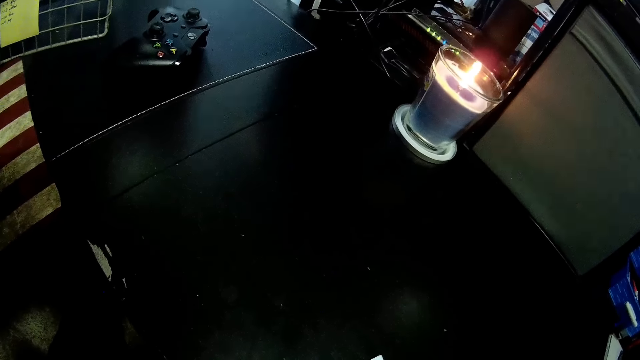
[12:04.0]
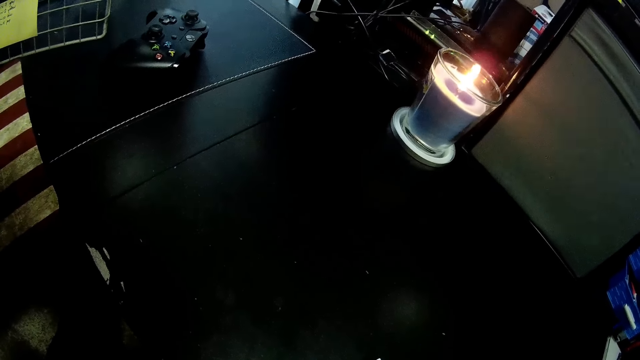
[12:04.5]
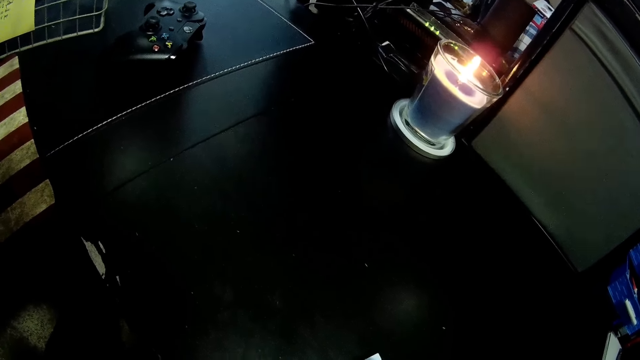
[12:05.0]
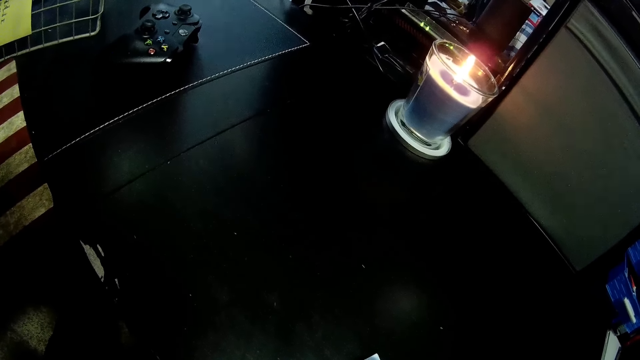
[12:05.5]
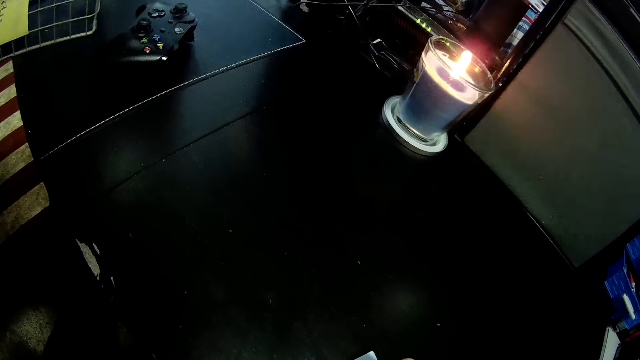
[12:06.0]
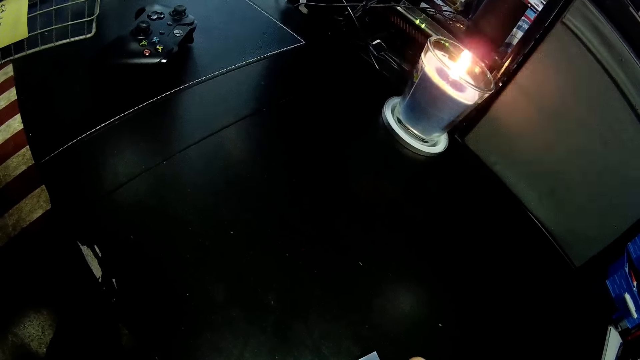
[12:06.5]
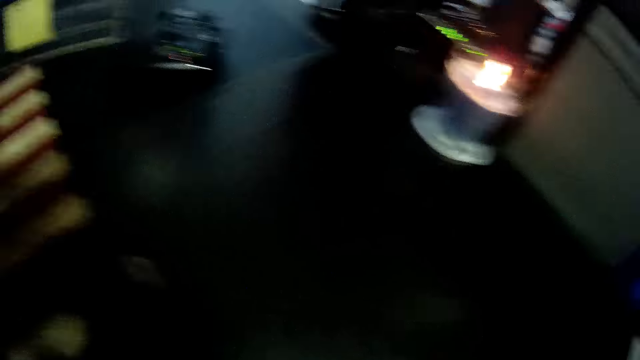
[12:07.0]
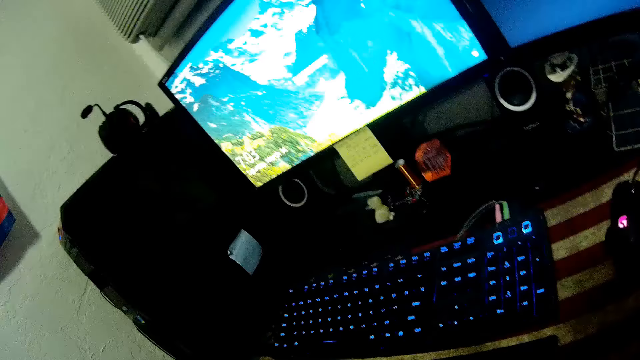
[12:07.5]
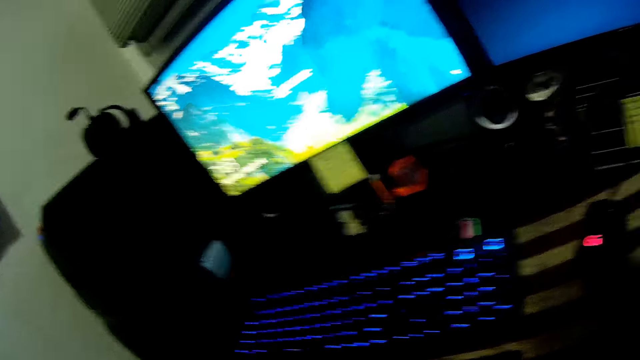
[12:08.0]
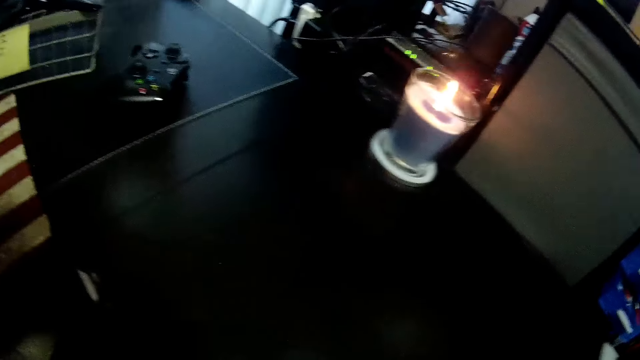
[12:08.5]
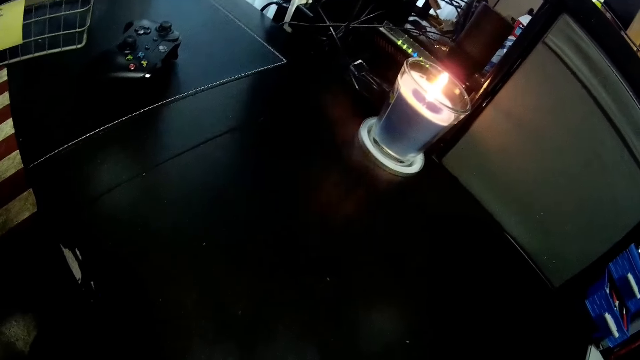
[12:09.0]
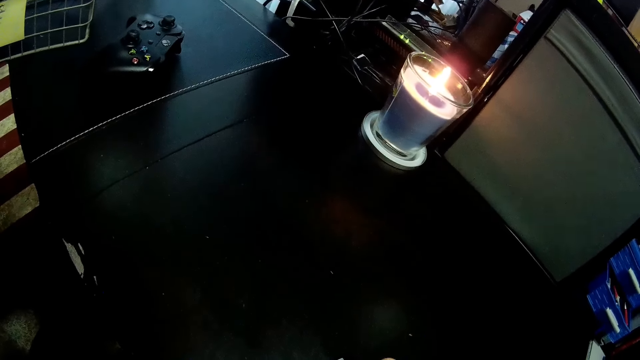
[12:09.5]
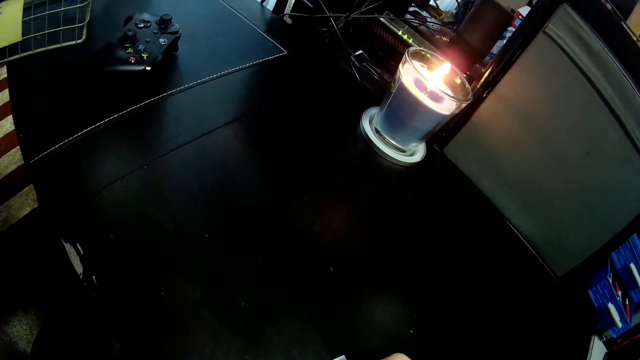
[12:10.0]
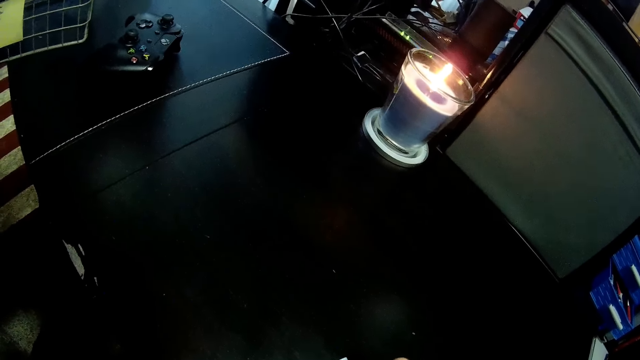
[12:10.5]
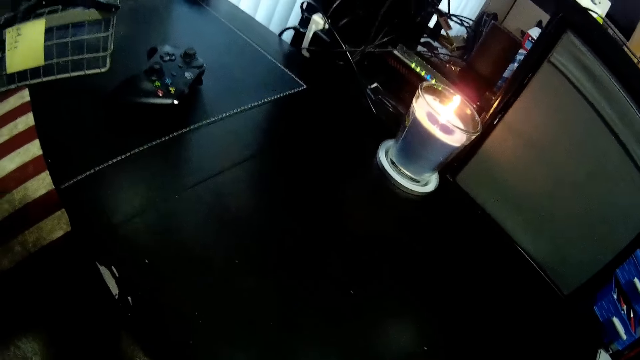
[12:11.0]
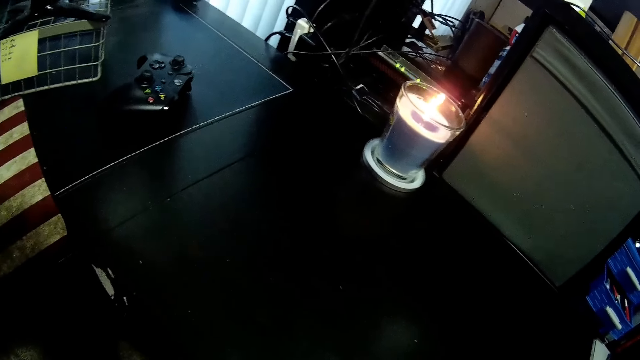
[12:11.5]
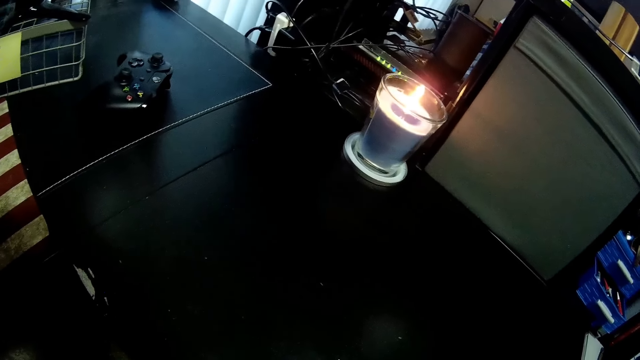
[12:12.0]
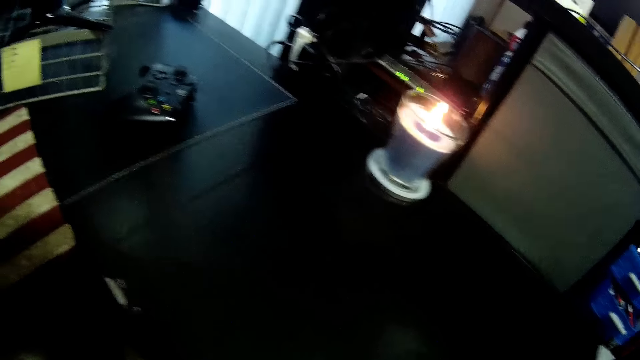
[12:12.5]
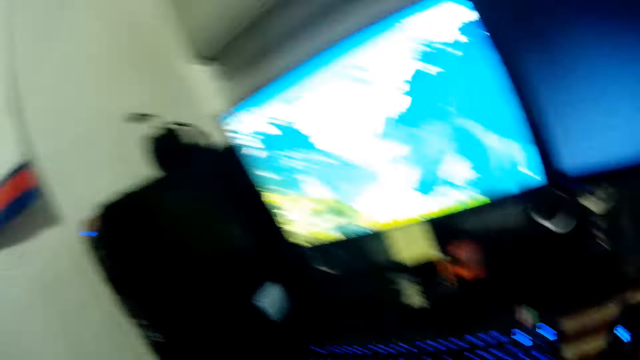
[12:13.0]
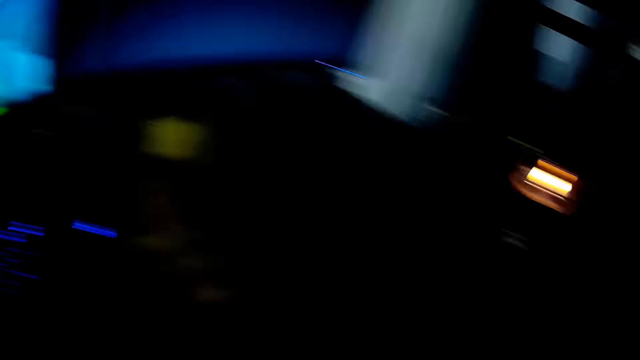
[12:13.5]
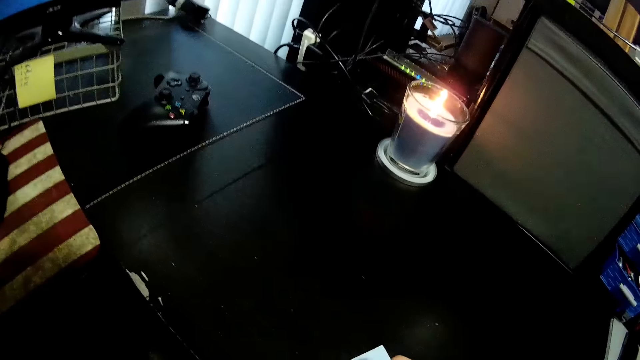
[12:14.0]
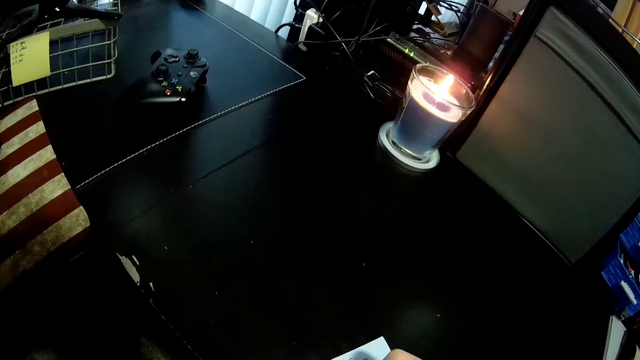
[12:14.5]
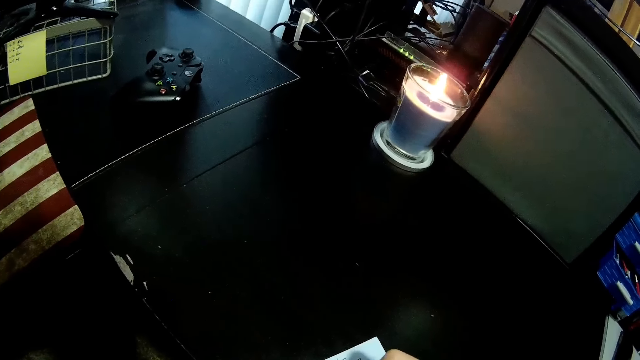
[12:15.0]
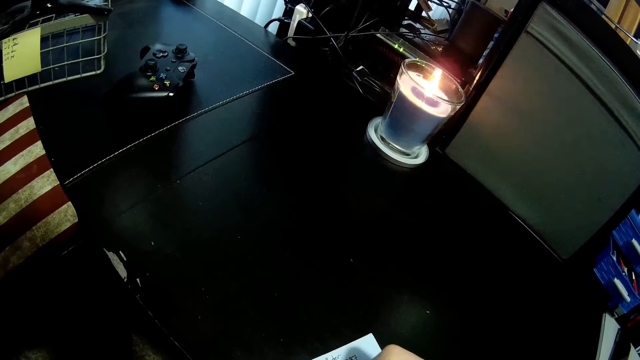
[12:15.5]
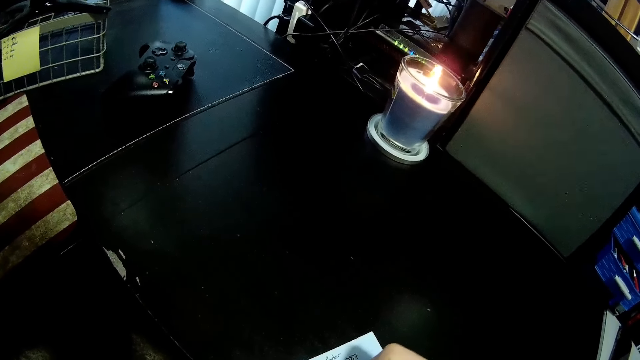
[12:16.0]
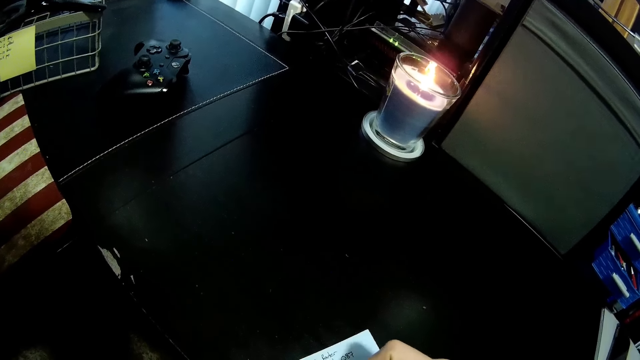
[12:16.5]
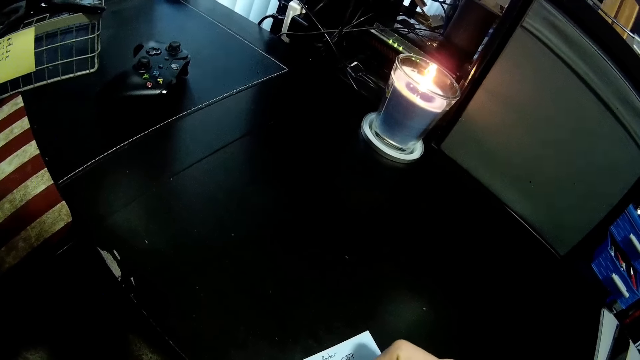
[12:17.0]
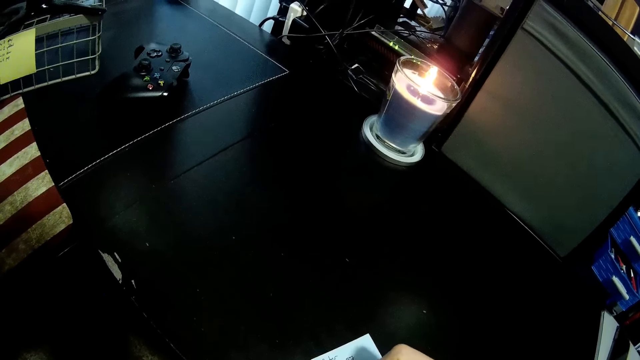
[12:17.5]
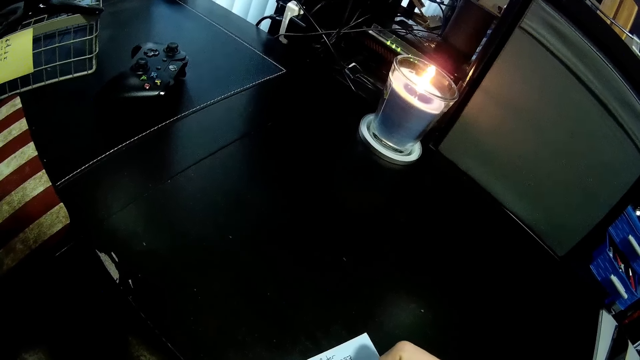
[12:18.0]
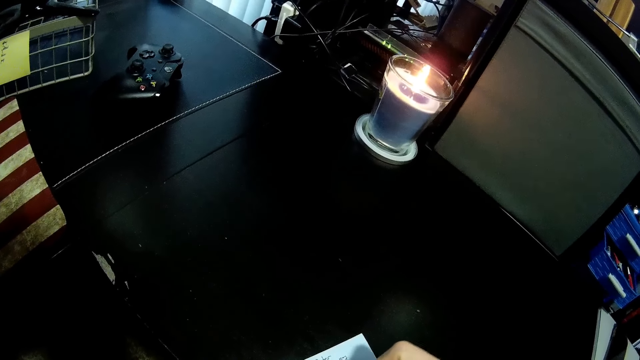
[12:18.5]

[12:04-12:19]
The camera wearer looks at the desktops. They write on the paper. They look at the desktops. They write on the paper.

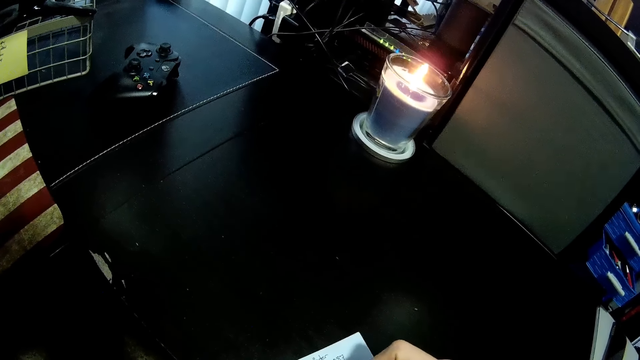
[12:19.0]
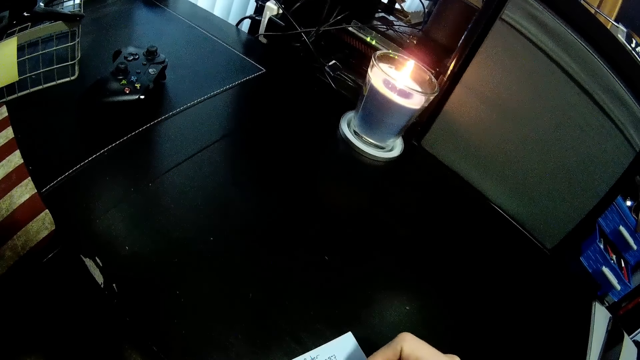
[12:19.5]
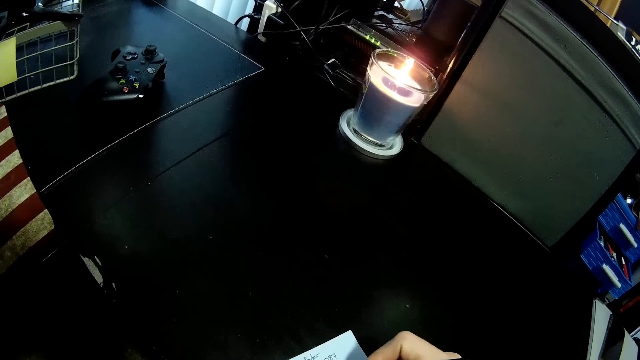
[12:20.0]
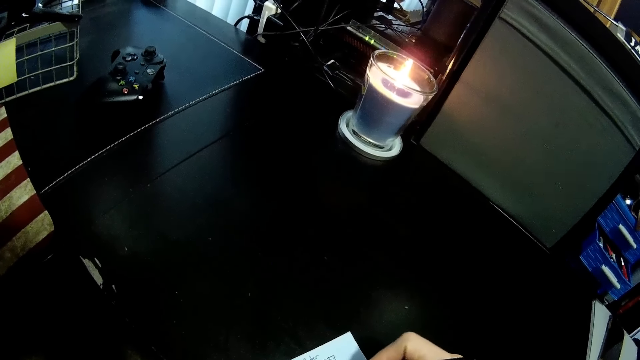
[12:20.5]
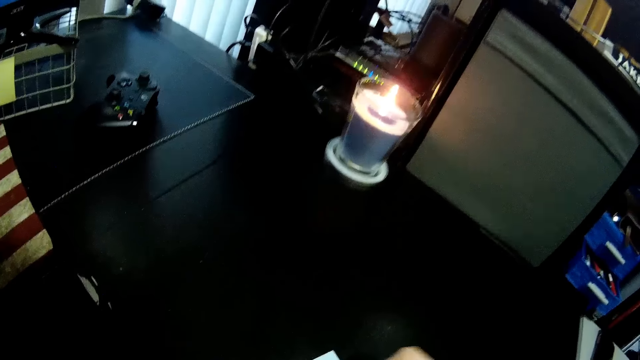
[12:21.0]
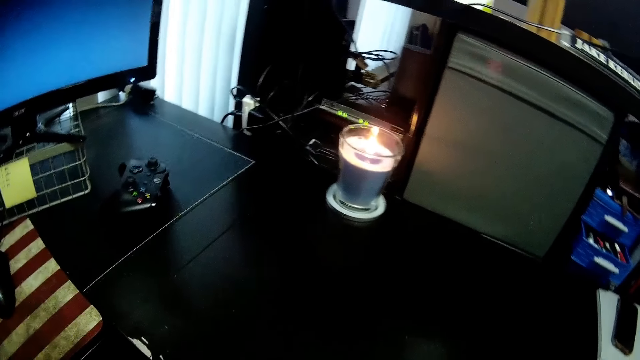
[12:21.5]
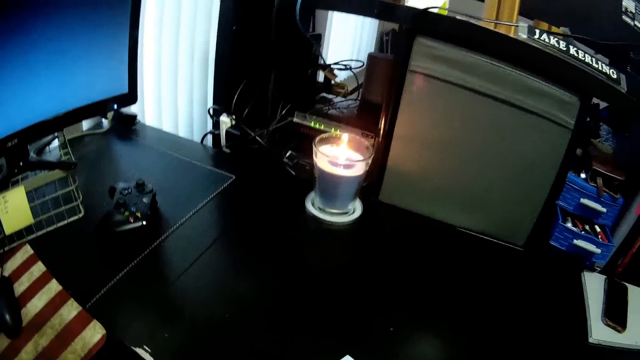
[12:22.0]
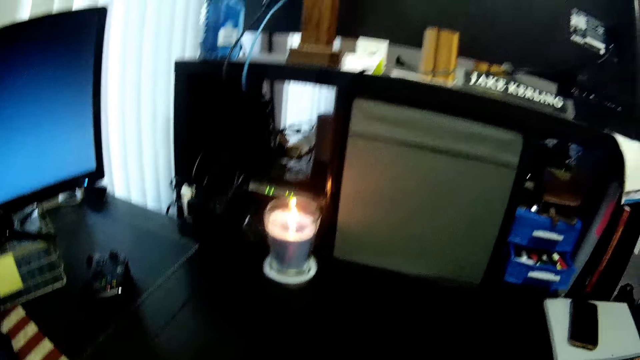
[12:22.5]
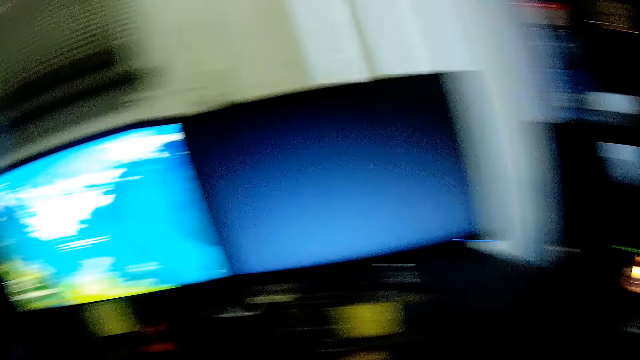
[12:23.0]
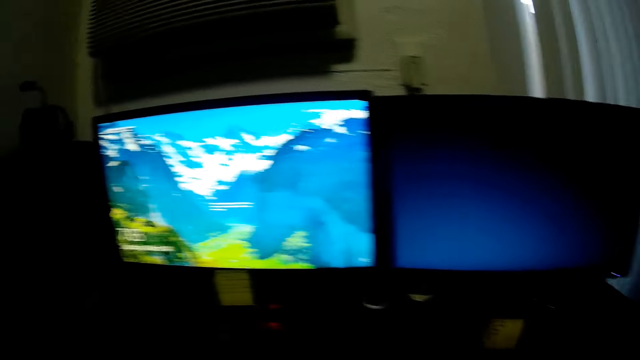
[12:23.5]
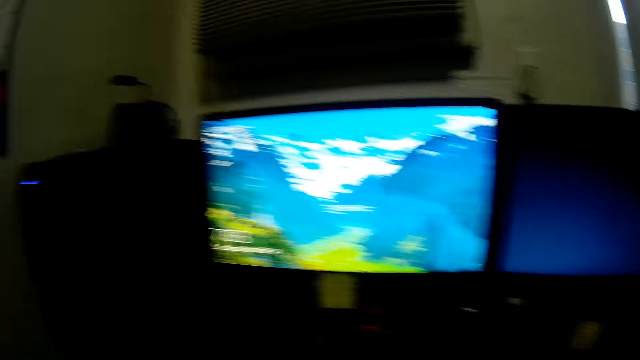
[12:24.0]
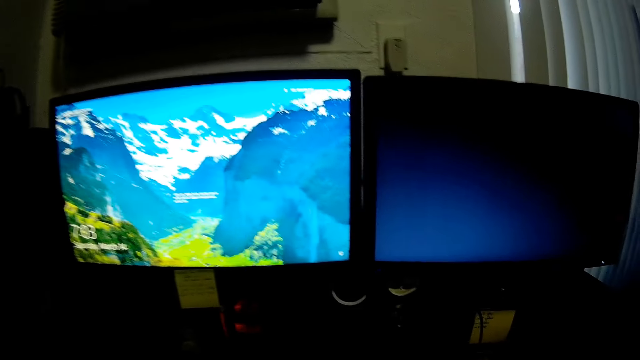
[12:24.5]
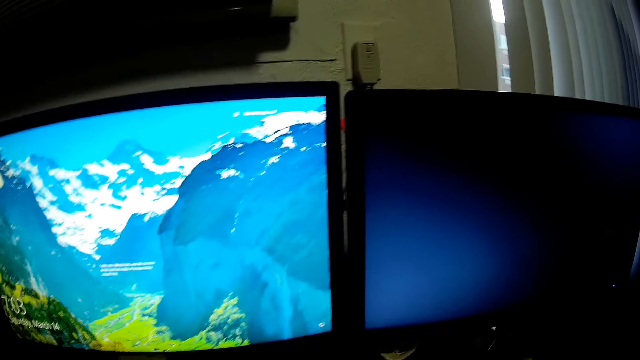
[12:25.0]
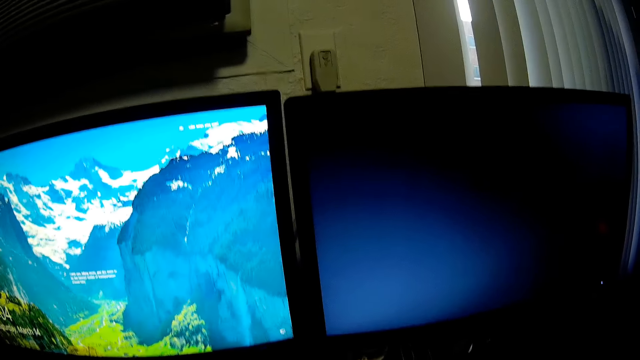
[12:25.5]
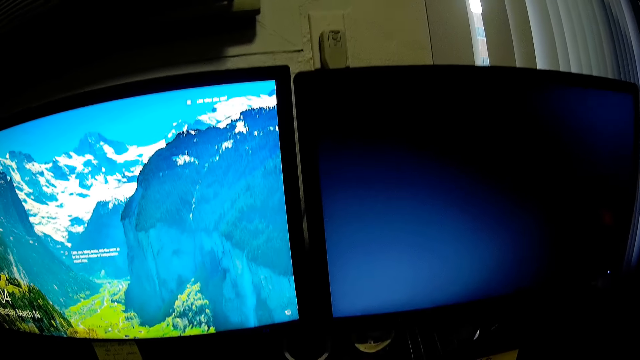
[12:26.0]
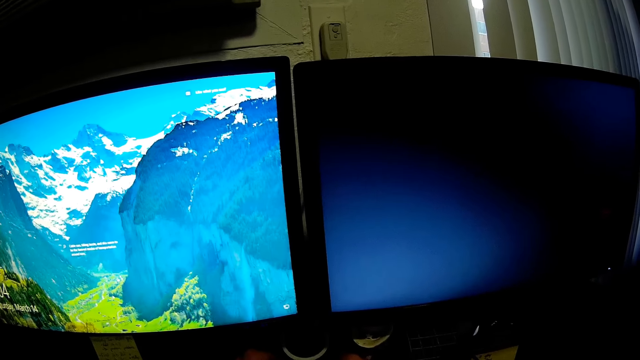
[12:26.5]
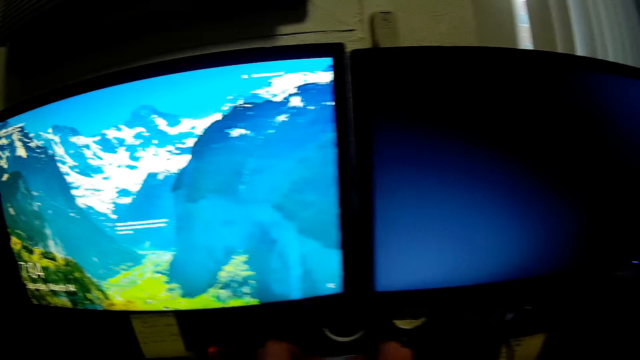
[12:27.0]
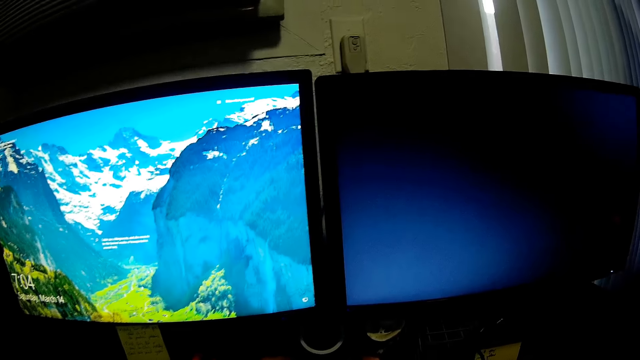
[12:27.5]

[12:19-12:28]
The camera wearer looks at the desktops. They put the paper on the machine.
